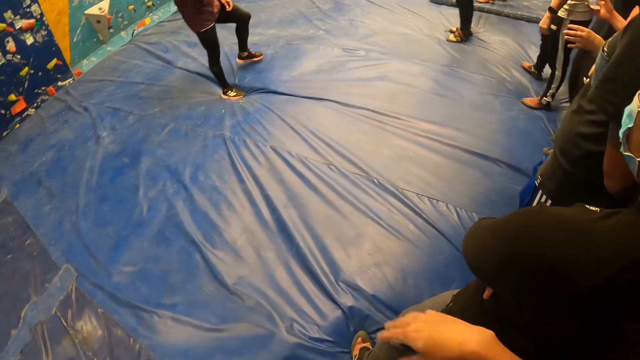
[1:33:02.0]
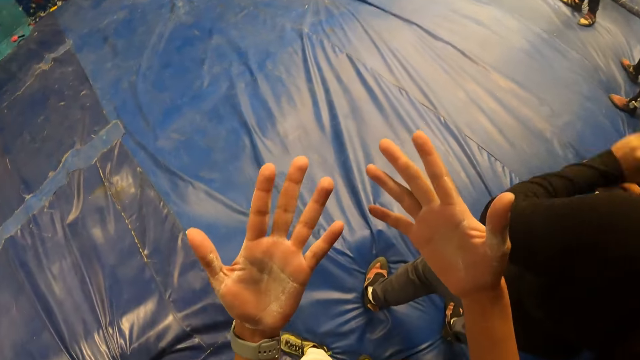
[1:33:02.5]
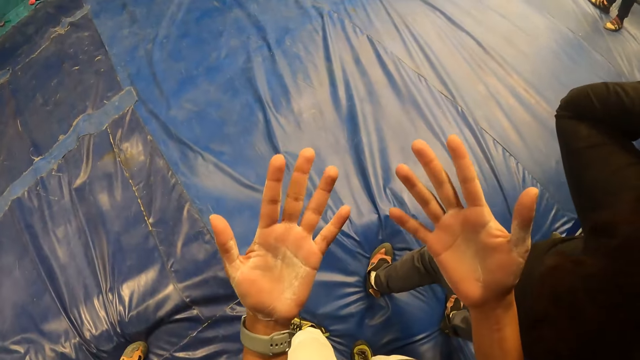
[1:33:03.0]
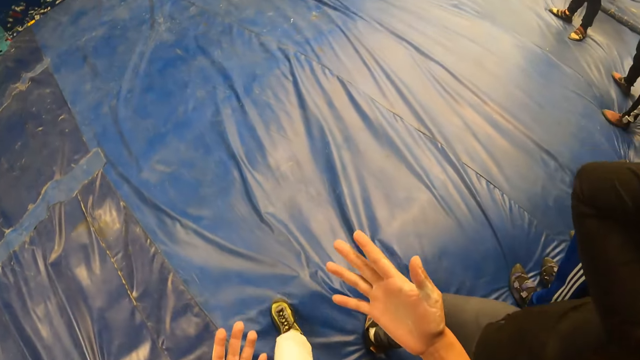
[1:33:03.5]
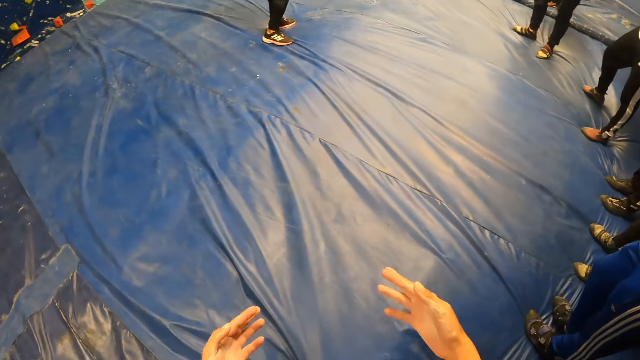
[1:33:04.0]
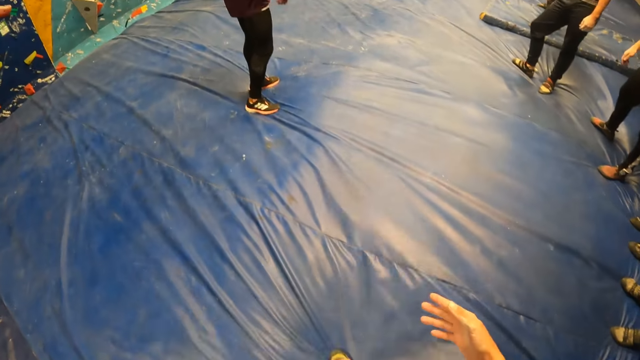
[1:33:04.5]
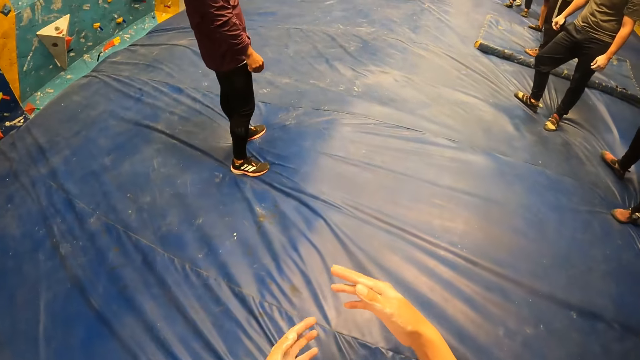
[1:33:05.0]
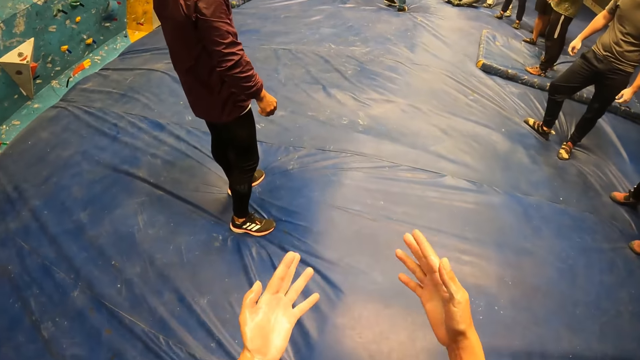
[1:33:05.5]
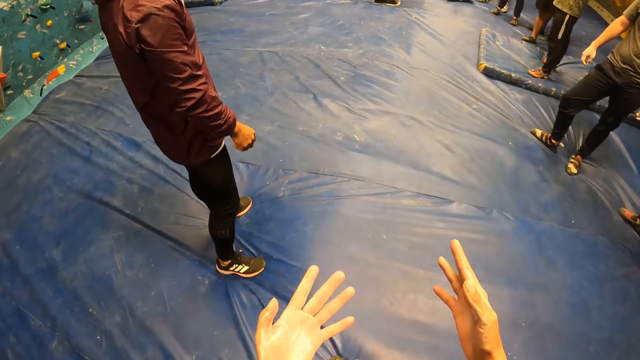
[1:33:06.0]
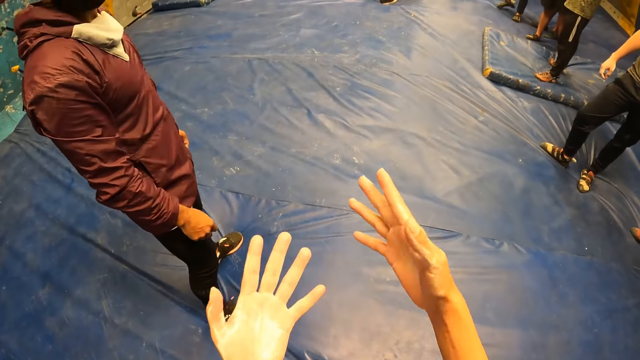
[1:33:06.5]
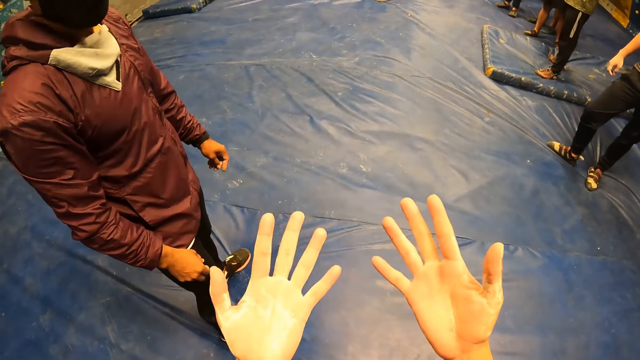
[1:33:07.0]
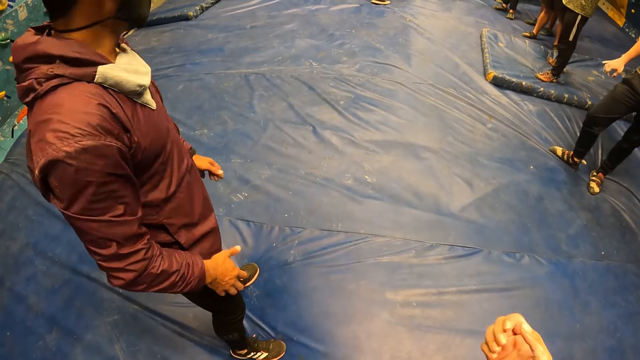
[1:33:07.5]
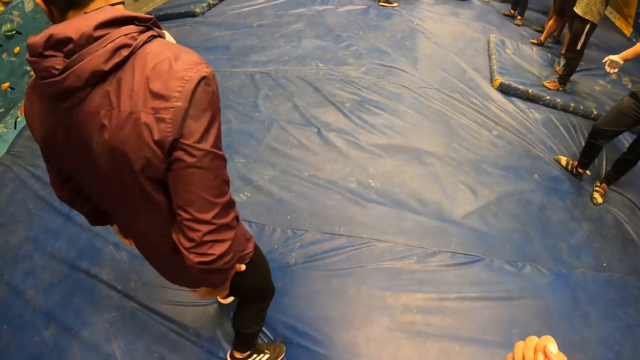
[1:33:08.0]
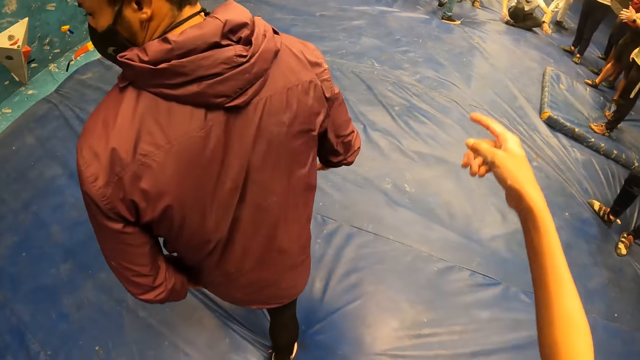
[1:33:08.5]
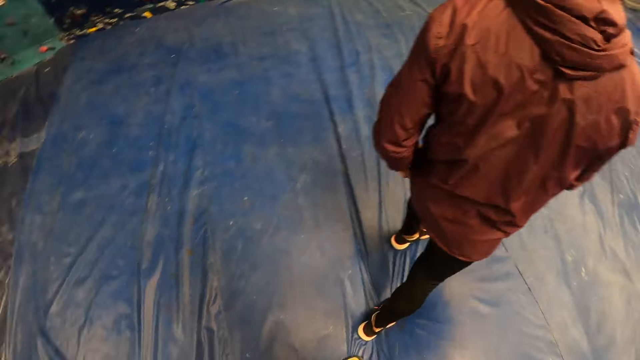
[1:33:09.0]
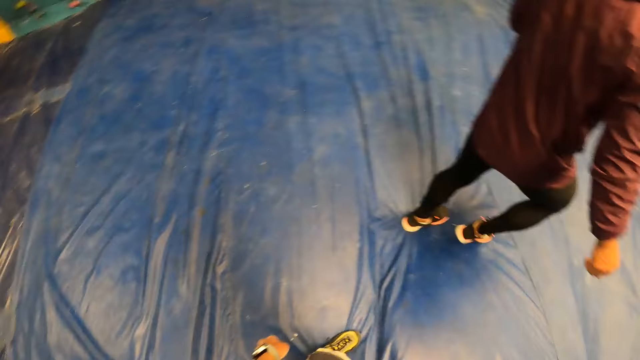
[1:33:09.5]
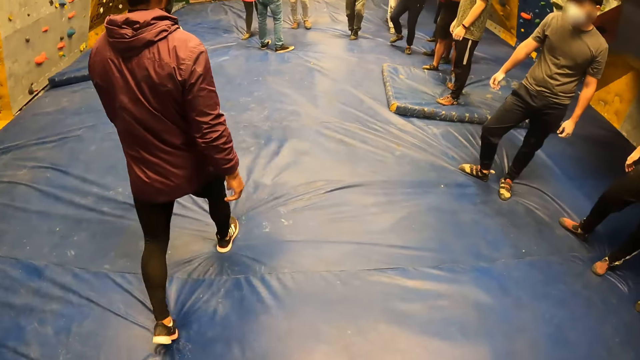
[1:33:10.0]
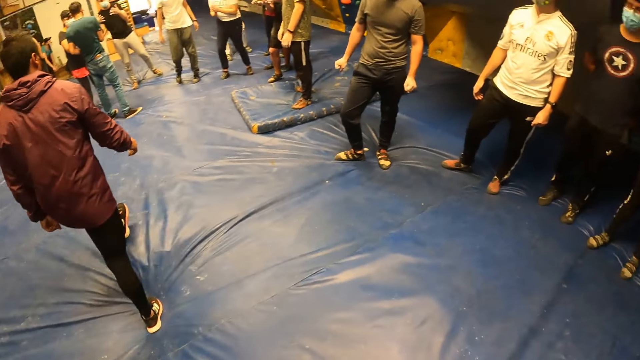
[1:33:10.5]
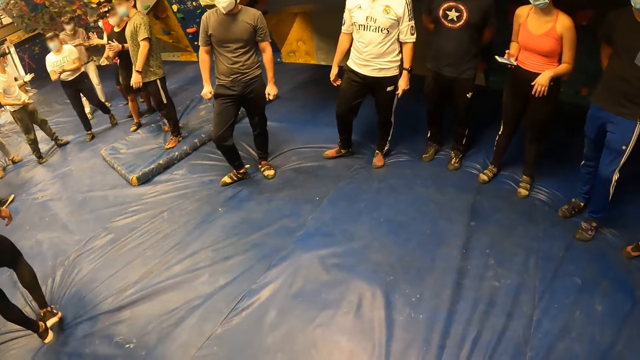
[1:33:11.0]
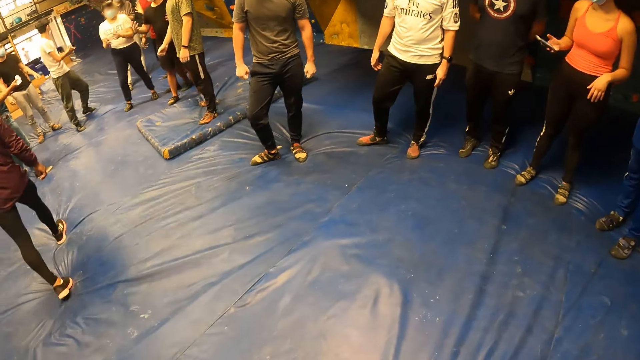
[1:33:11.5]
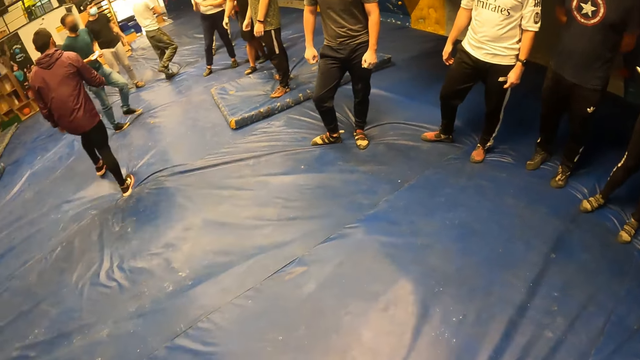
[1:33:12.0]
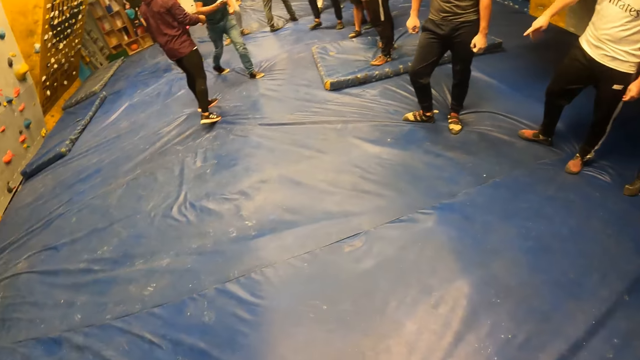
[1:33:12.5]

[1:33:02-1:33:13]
The camera wearer walks around the place. They speak to the man.

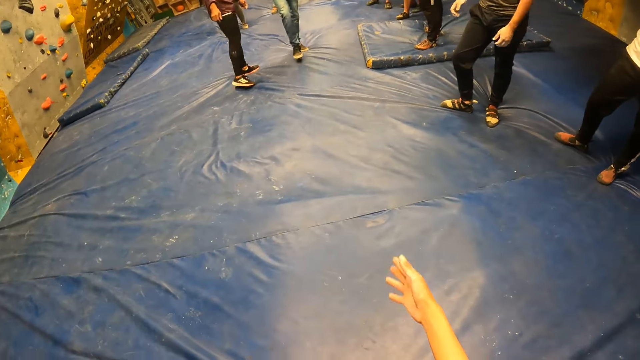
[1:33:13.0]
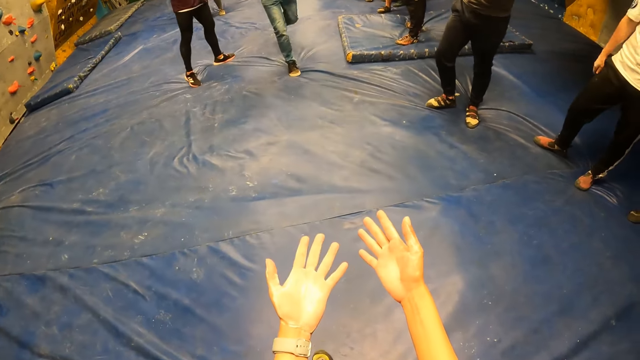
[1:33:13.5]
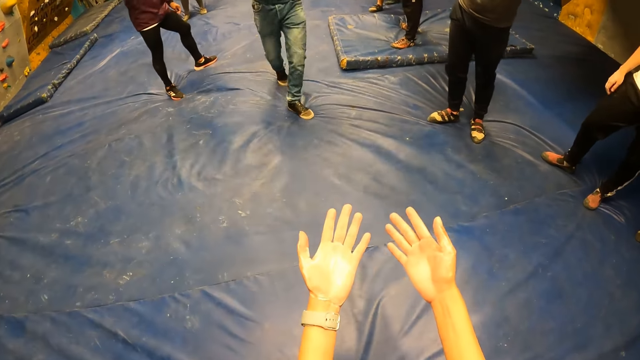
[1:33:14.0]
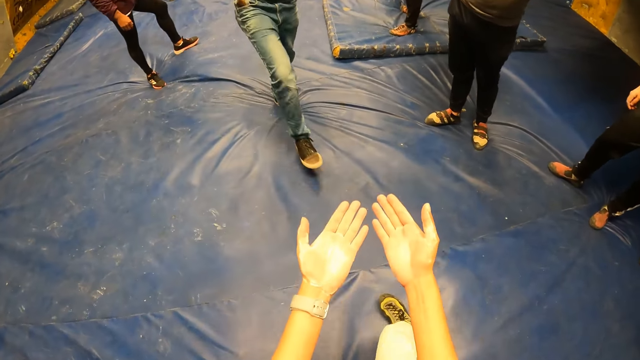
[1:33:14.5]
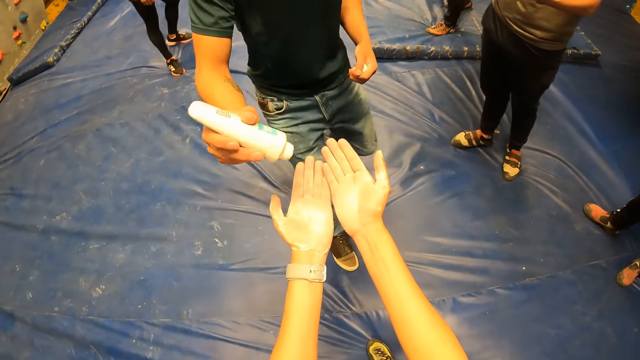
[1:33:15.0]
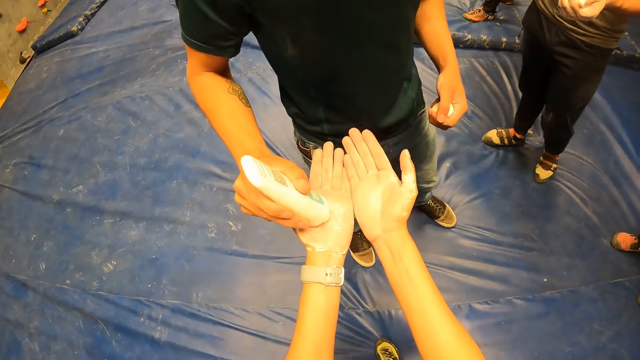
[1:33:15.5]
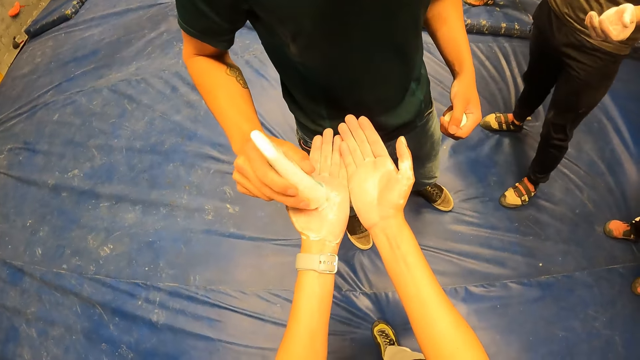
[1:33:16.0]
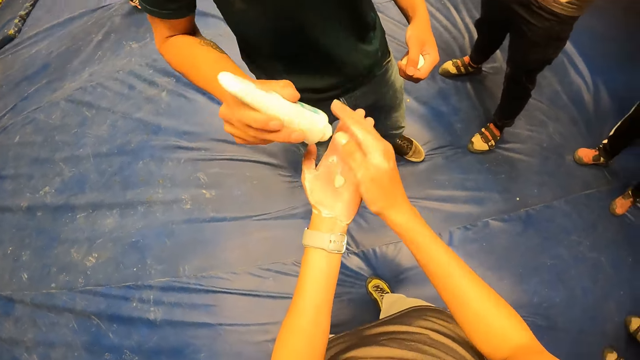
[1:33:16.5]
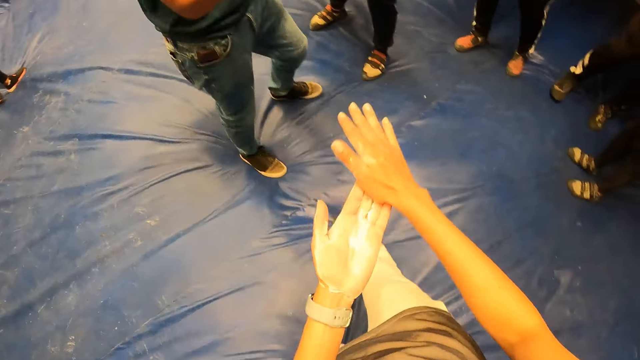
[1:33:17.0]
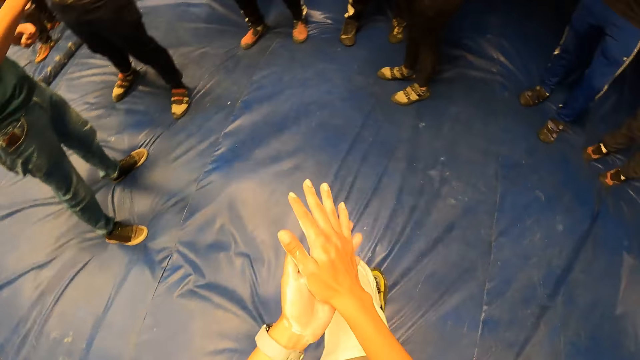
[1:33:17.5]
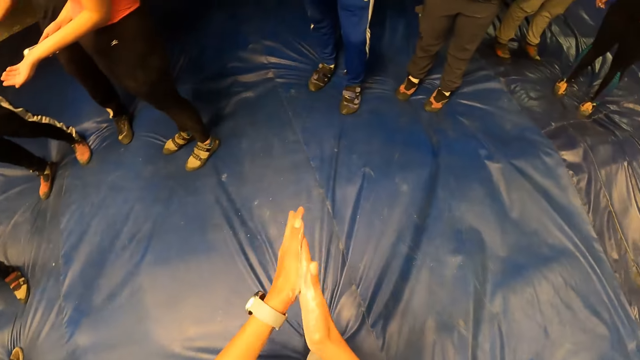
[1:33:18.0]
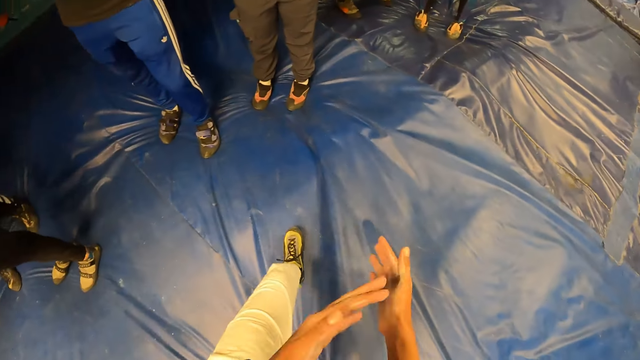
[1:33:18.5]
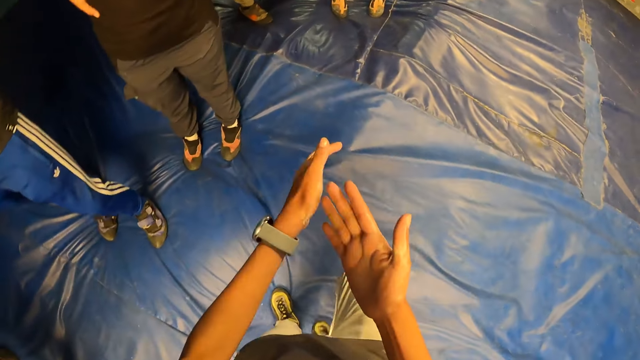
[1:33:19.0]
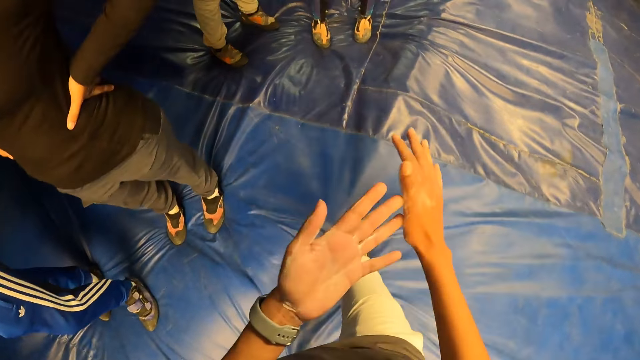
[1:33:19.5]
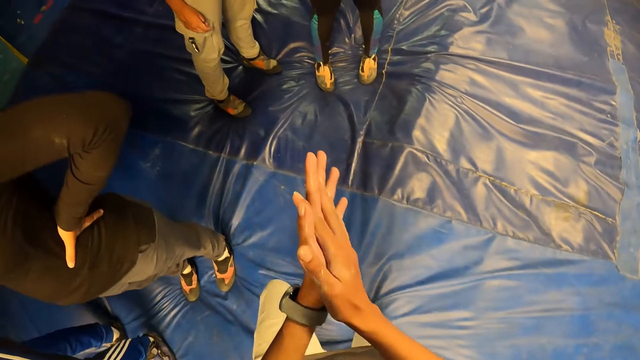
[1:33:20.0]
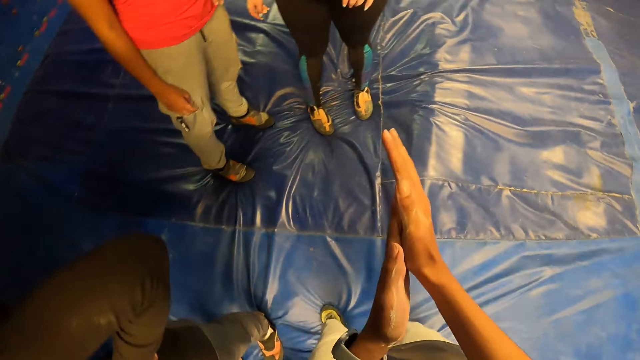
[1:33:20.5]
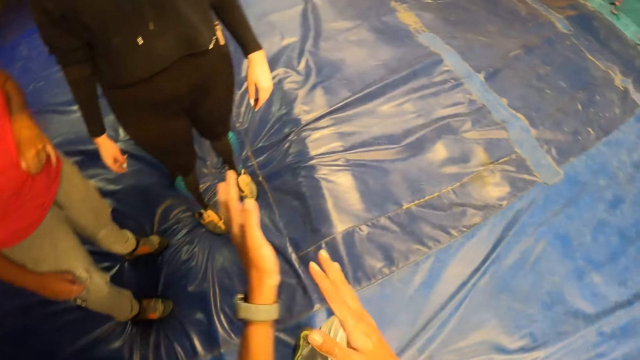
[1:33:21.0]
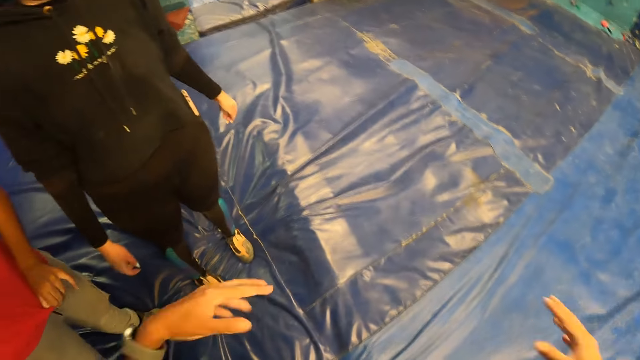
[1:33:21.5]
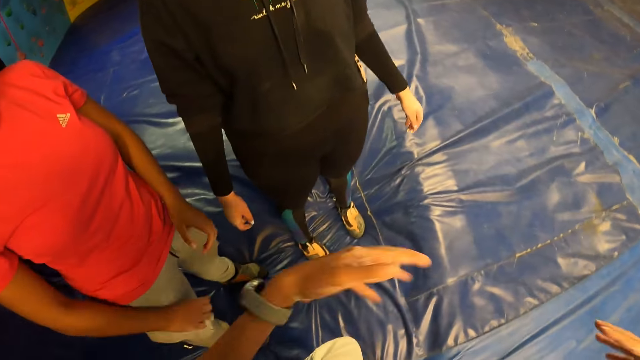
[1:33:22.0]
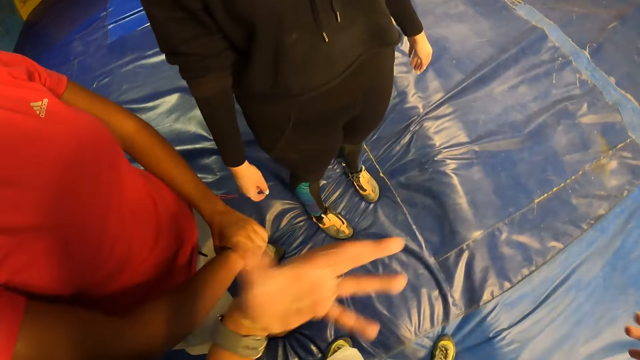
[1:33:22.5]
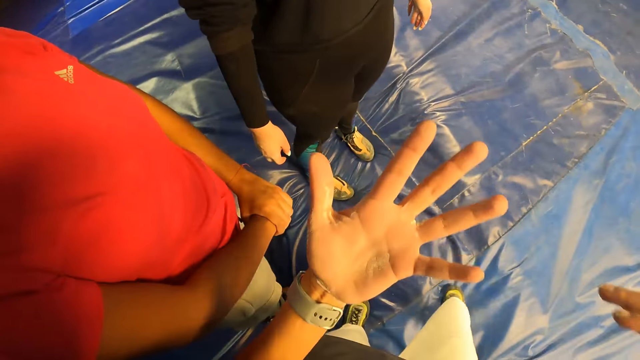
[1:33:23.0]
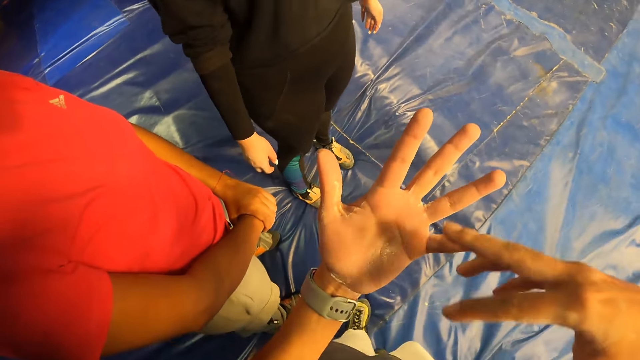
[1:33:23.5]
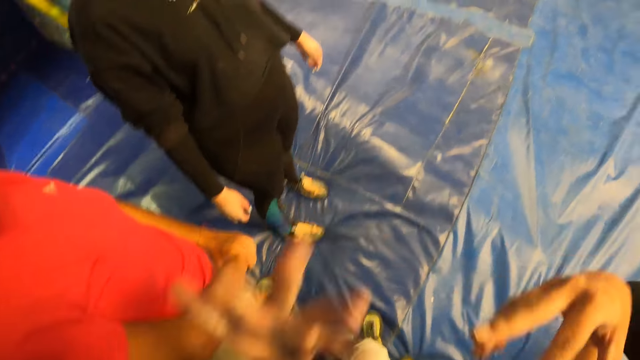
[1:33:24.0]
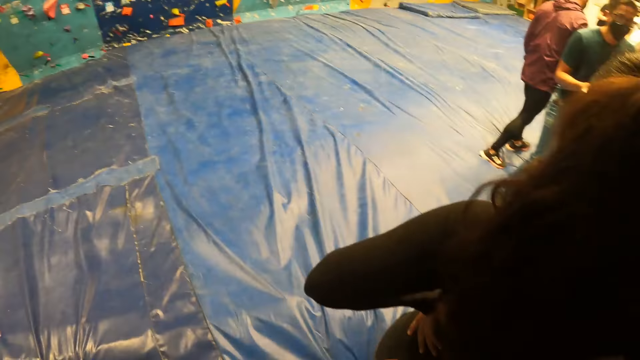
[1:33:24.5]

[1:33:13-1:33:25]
The camera wearer looks at the hands. The man puts a cream on the camera wearer's left hand with his right hand. The camera wearer gets powder on the hands. They walk around the place.
